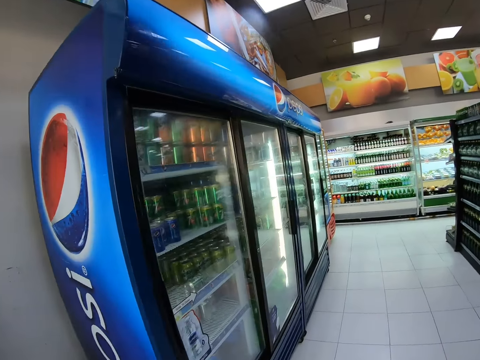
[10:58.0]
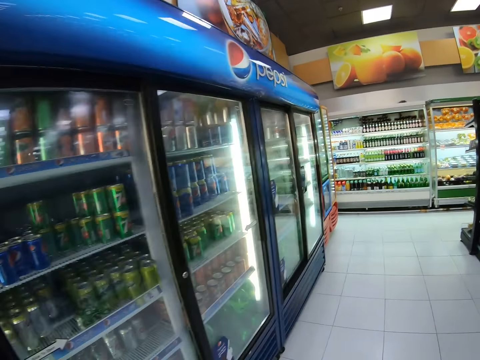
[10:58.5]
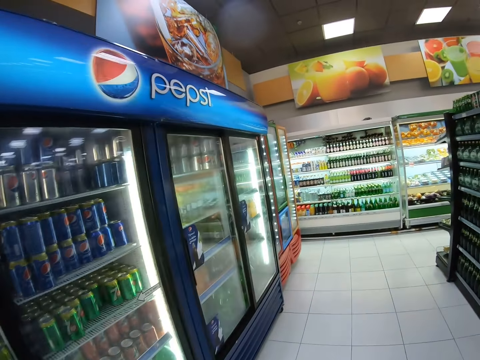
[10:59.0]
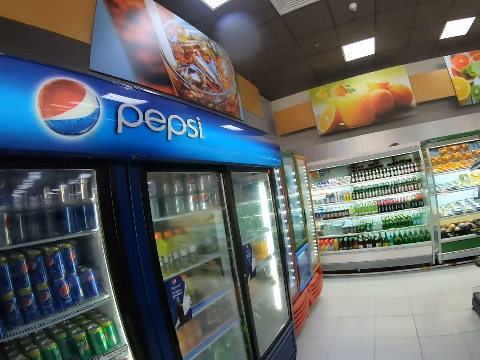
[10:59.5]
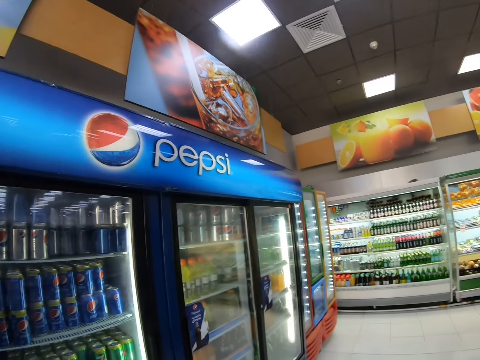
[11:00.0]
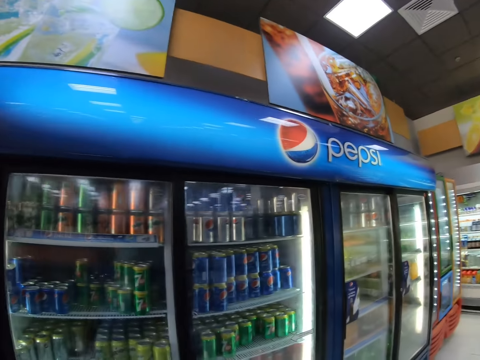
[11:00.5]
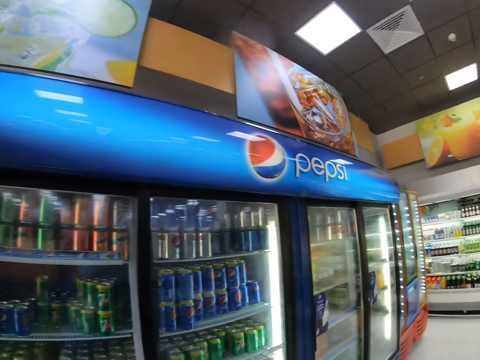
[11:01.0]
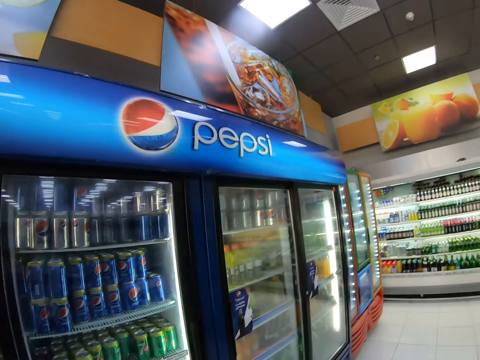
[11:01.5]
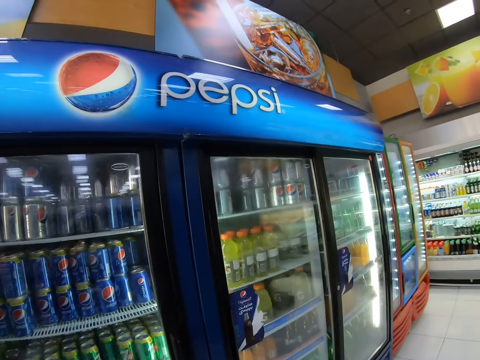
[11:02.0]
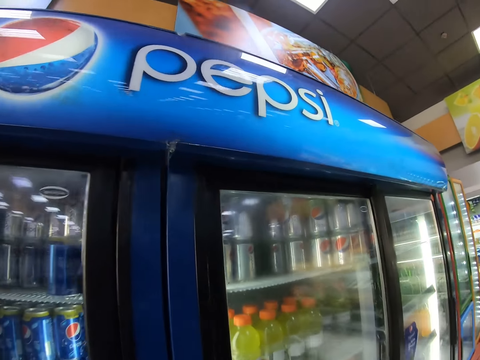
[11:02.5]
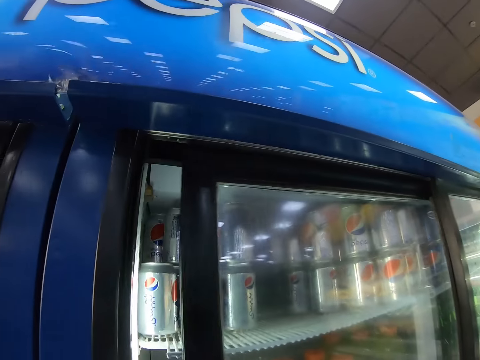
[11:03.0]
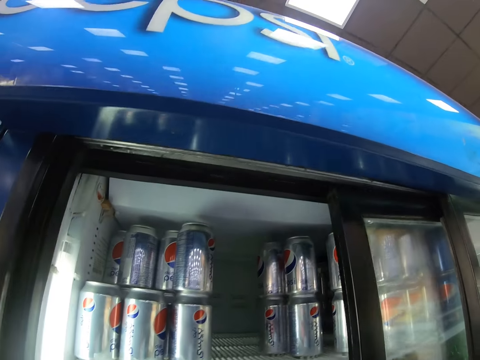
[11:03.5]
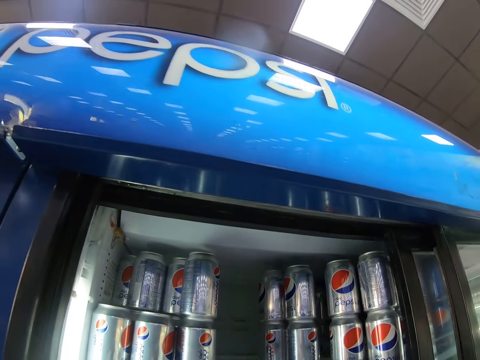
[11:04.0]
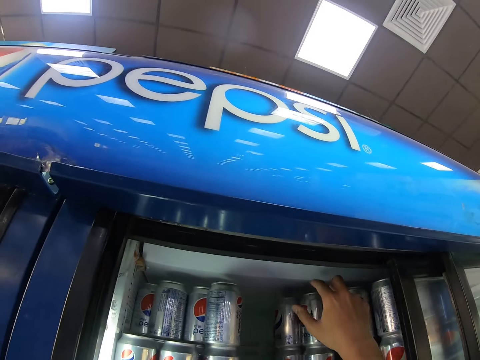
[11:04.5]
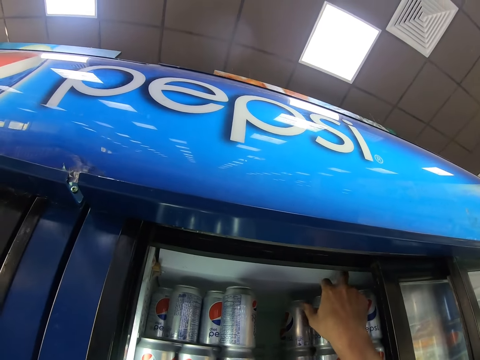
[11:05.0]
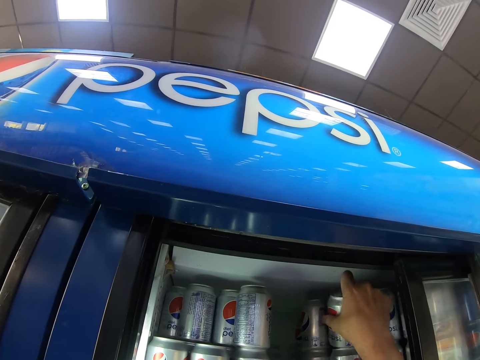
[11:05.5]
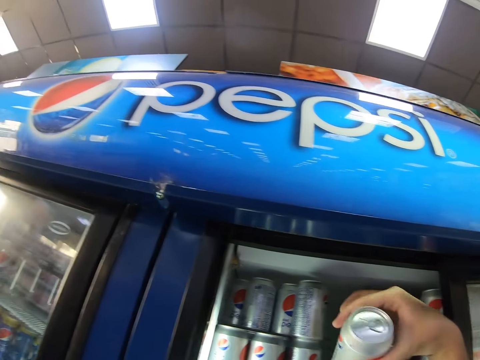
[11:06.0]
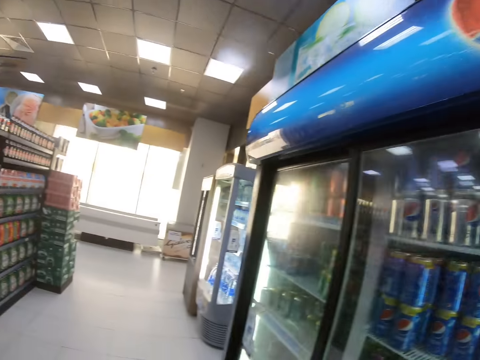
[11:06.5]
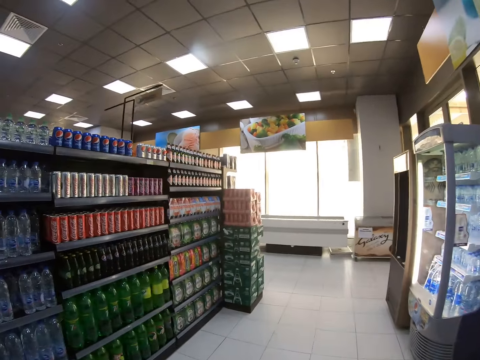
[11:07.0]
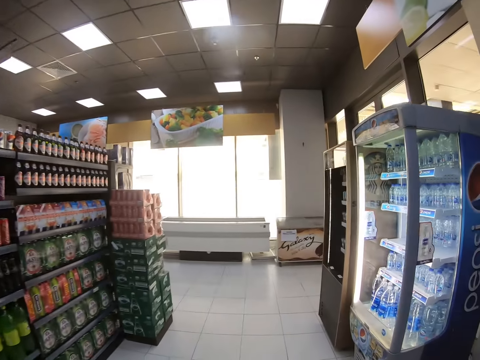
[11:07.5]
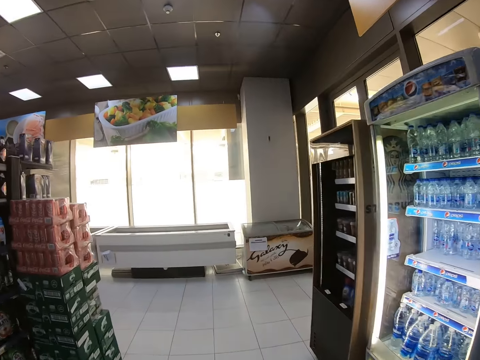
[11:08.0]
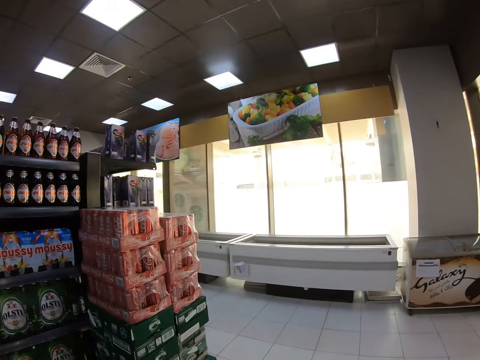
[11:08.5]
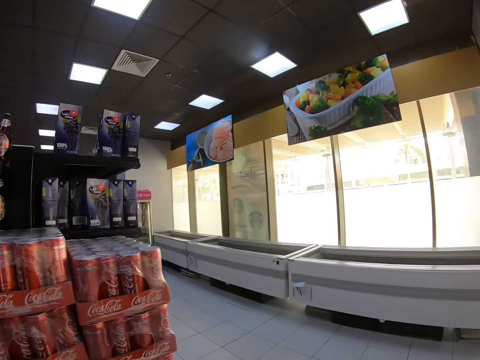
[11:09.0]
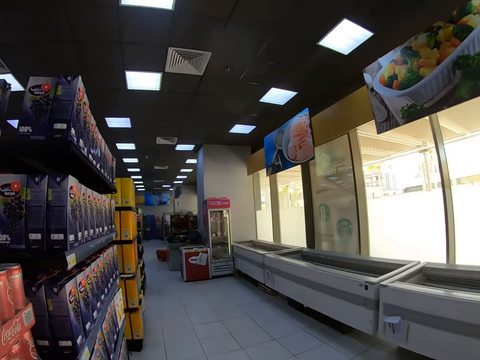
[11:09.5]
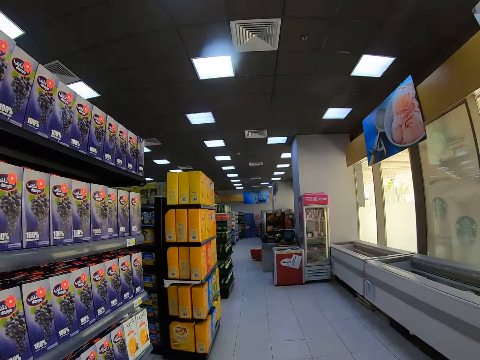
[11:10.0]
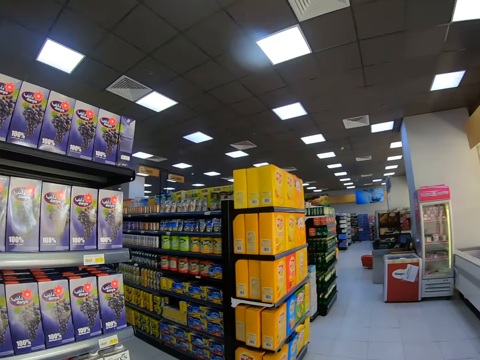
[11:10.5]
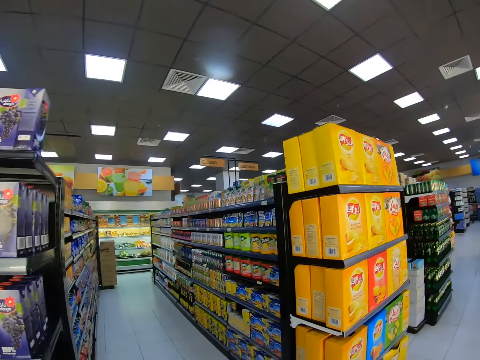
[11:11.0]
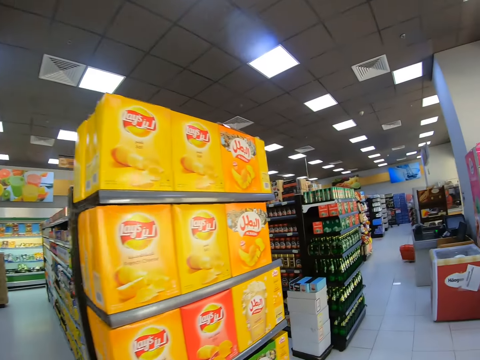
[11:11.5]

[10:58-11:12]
The camera wearer opens a fridge. They pick up a water can from the fridge.

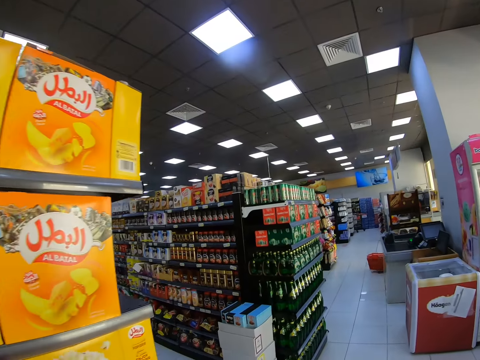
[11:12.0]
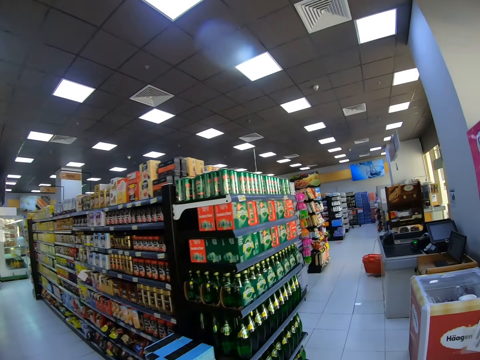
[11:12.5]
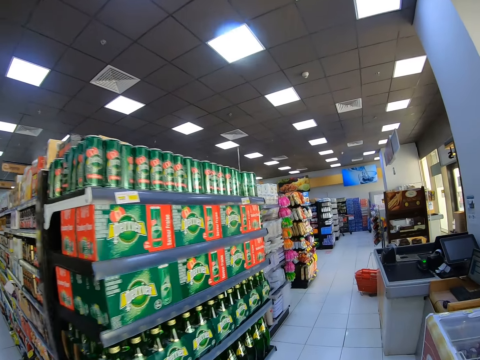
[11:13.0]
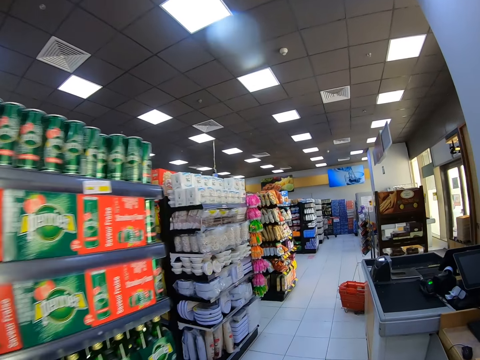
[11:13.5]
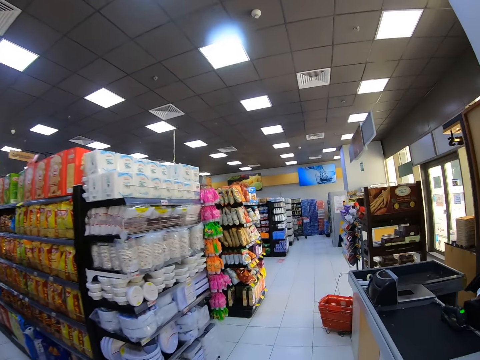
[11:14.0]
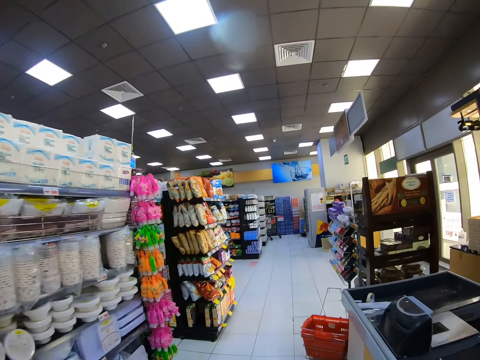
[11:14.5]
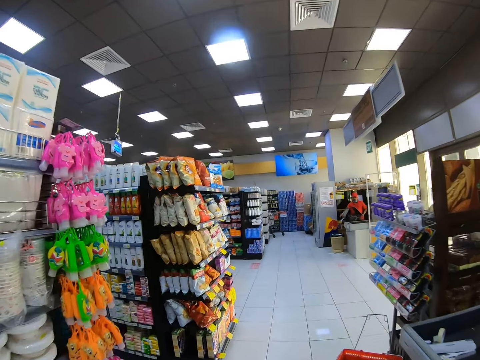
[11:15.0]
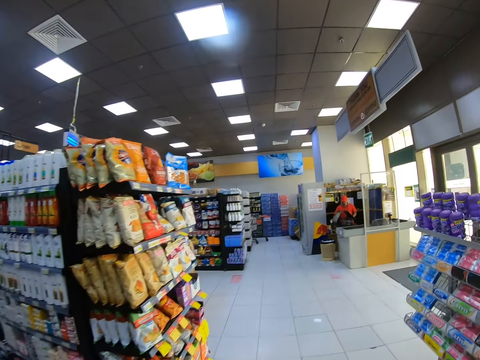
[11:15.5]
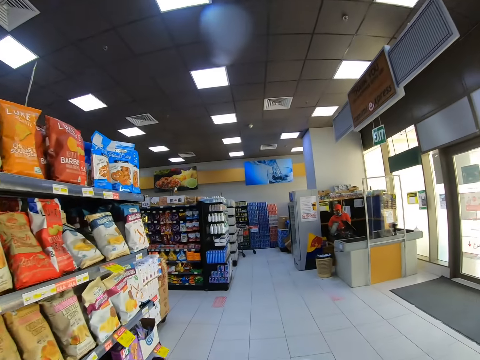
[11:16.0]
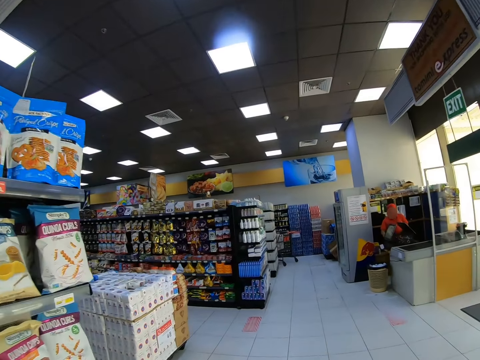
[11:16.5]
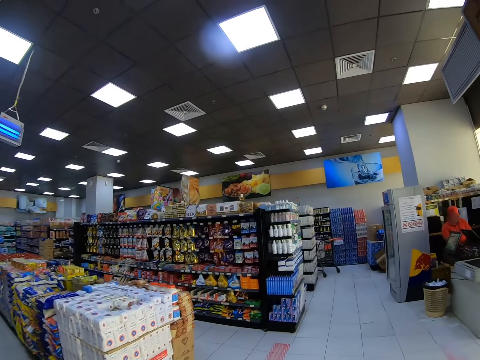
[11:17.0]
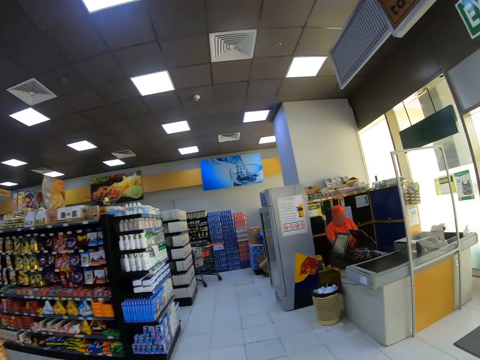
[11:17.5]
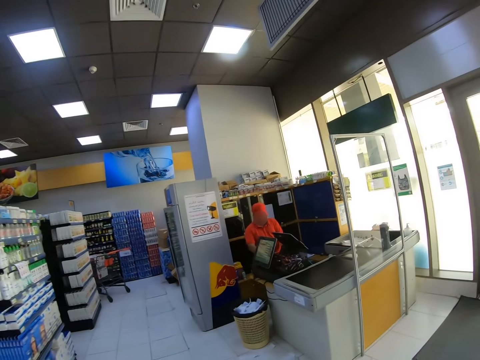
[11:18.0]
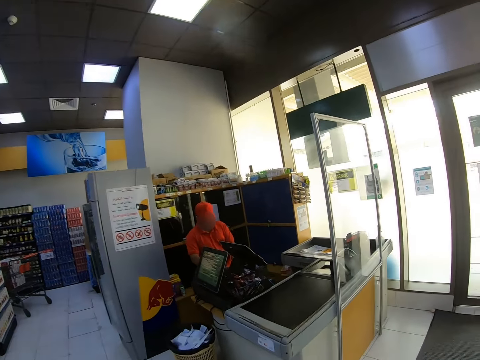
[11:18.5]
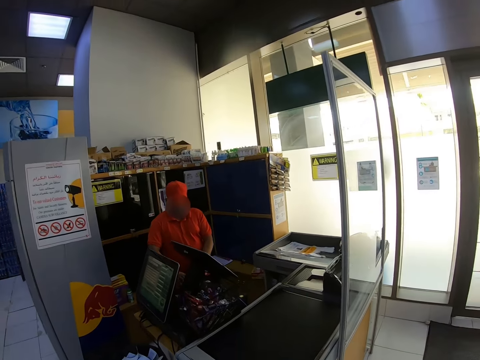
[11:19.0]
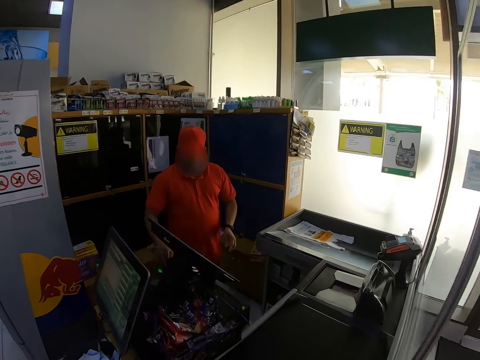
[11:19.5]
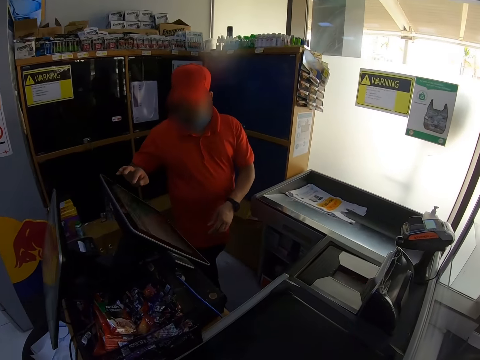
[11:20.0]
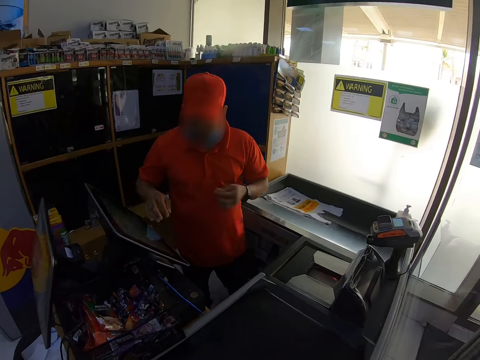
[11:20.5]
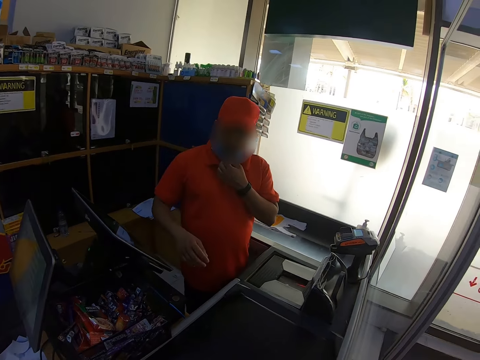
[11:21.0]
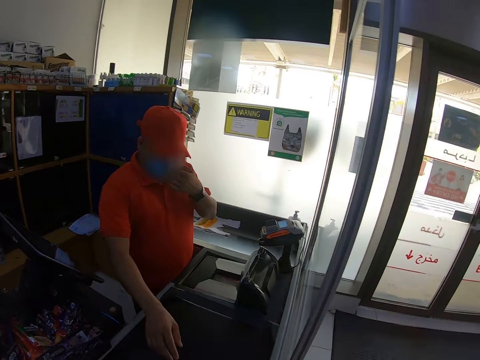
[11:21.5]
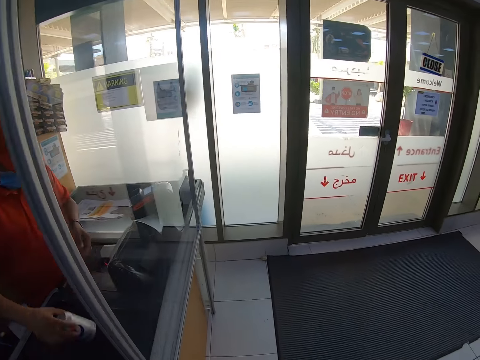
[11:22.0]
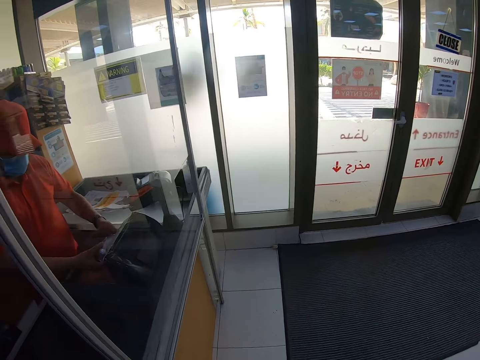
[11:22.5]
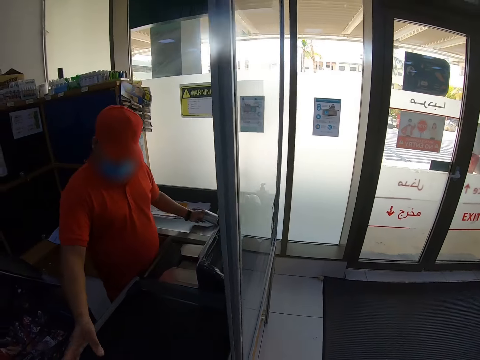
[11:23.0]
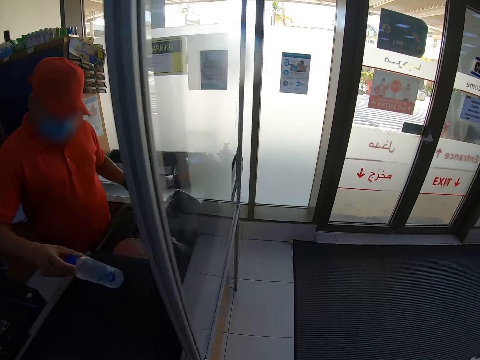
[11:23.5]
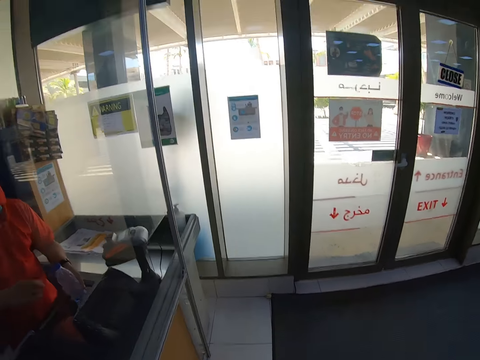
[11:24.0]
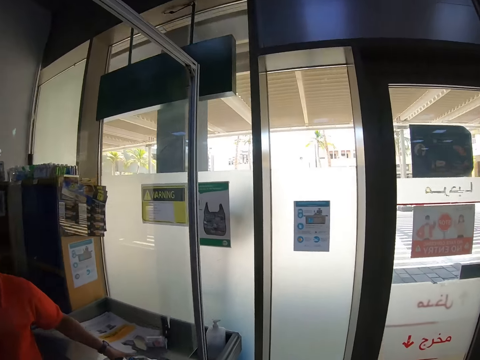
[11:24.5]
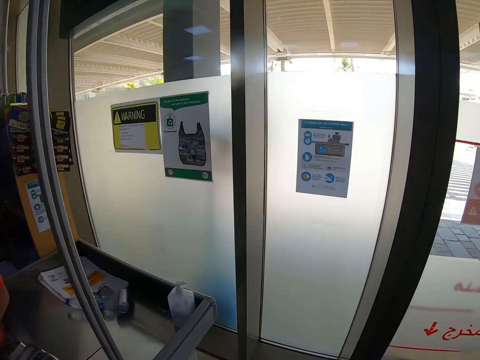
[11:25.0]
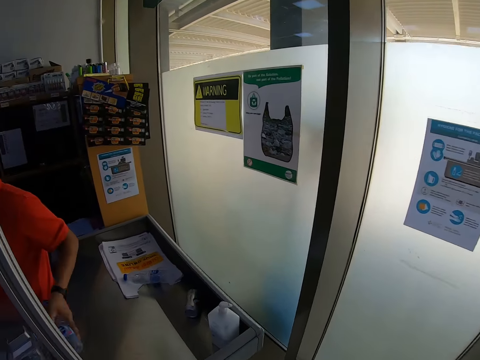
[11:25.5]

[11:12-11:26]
The camera wearer walks to a cashier. They give the cashier the items.
